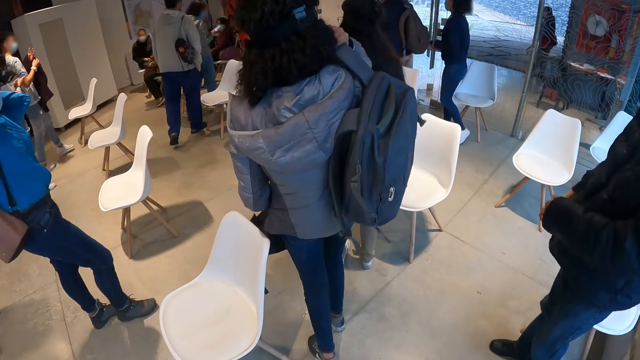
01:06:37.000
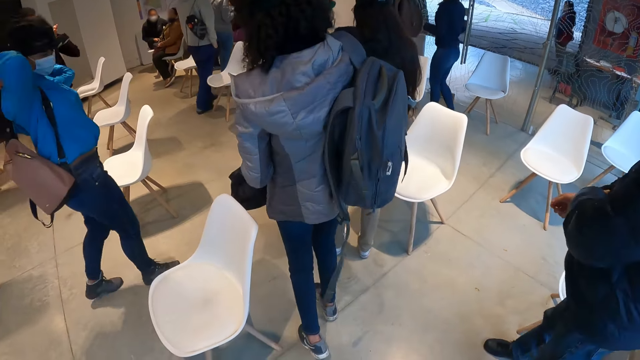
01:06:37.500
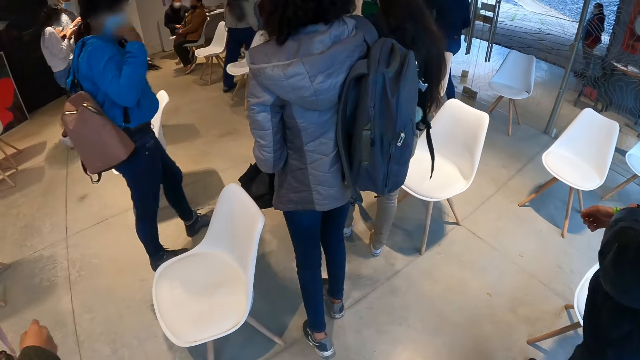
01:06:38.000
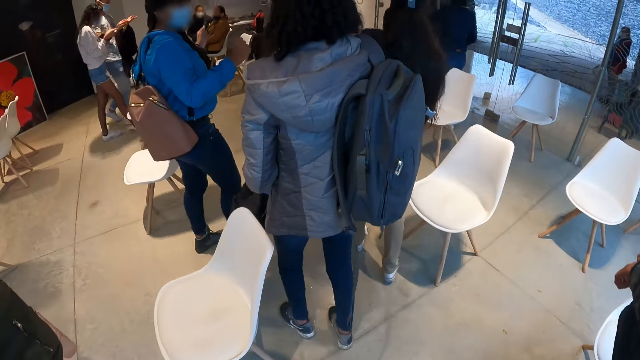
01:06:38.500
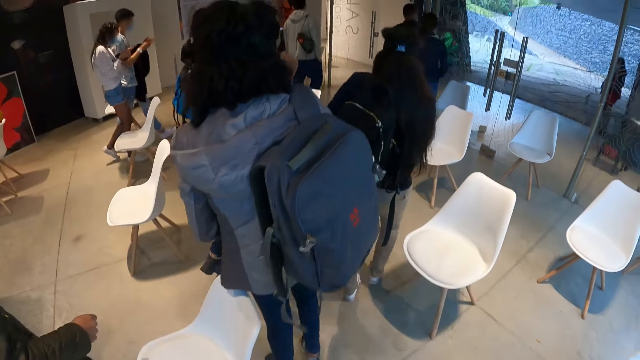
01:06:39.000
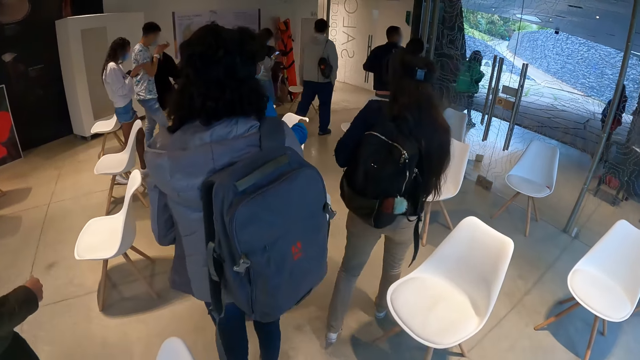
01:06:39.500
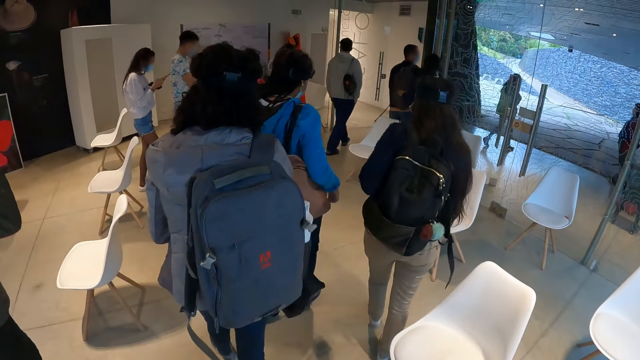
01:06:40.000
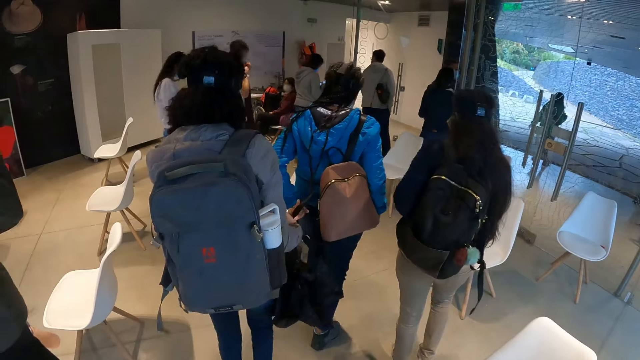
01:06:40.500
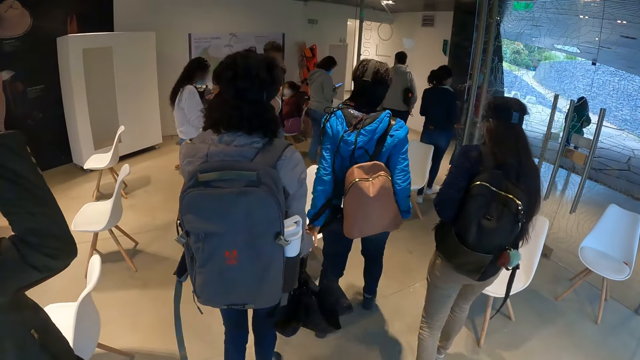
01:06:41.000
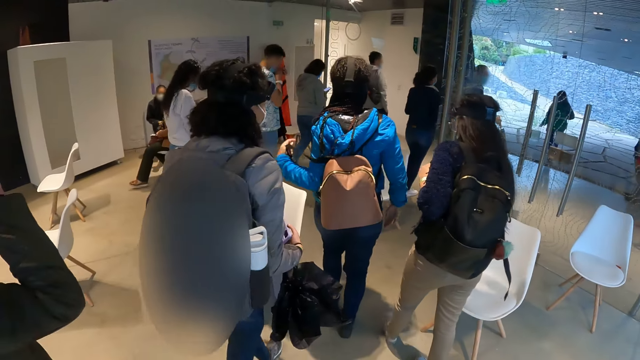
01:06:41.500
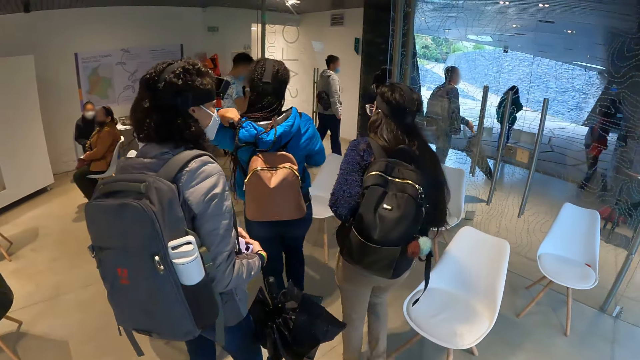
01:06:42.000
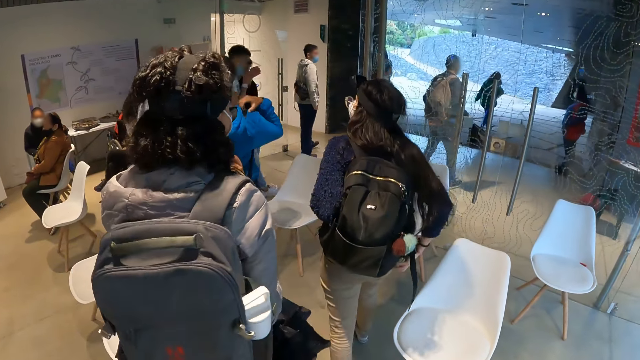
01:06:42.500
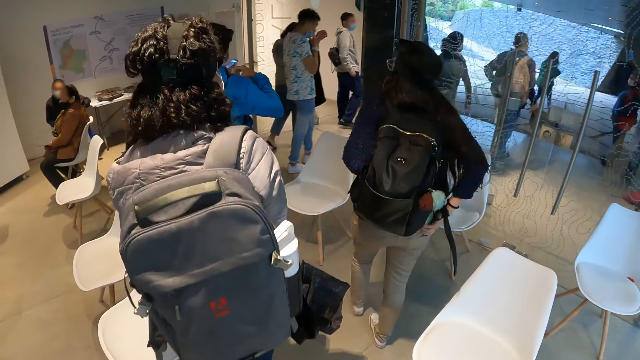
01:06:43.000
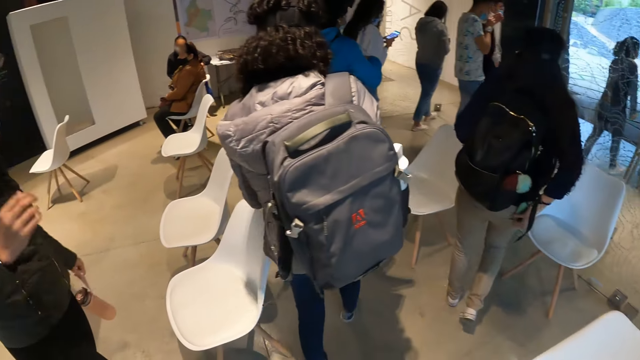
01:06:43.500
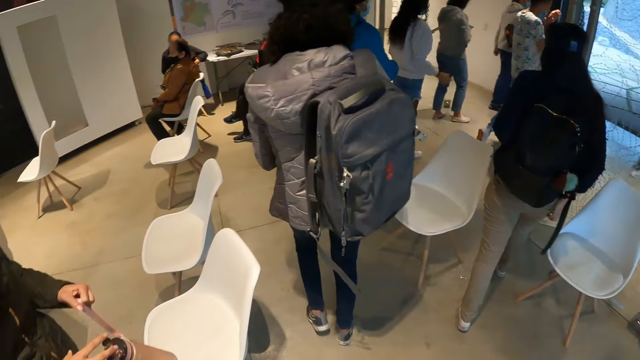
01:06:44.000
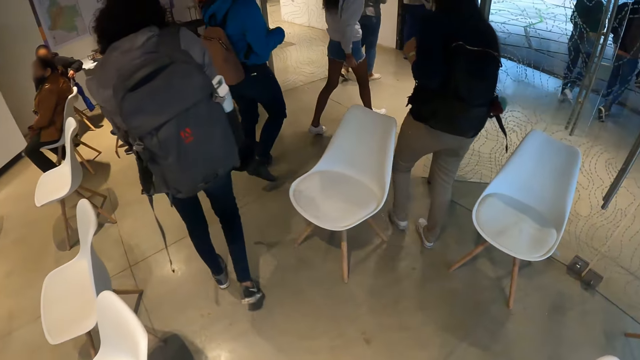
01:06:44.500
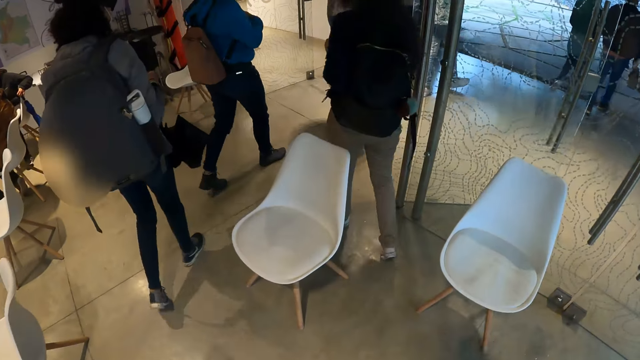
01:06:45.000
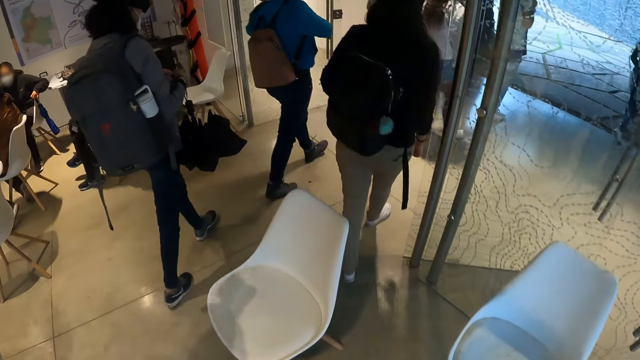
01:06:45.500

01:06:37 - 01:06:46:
The camera wearer walks outside of the room with colleagues.

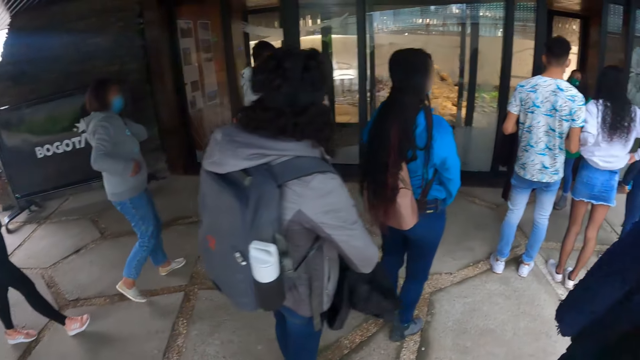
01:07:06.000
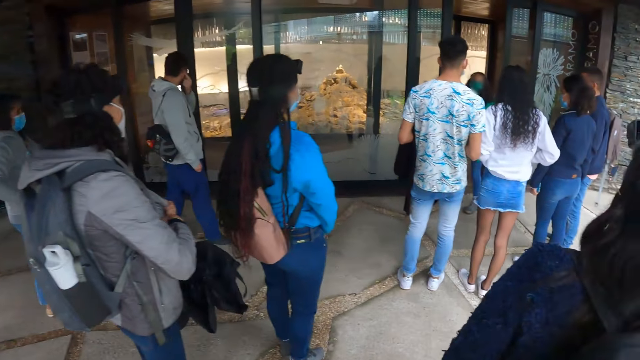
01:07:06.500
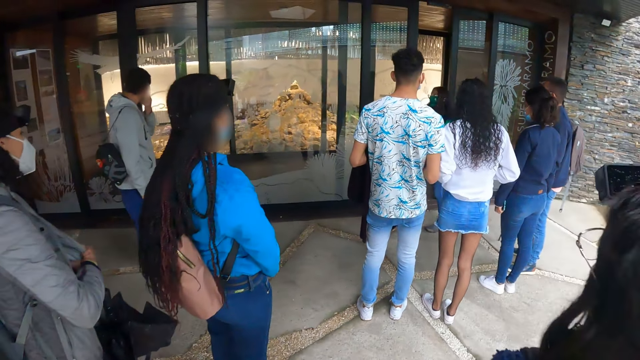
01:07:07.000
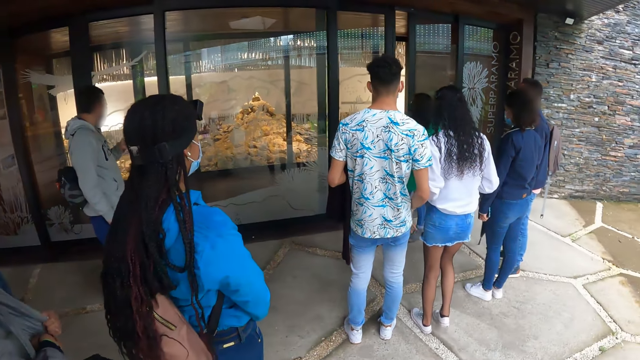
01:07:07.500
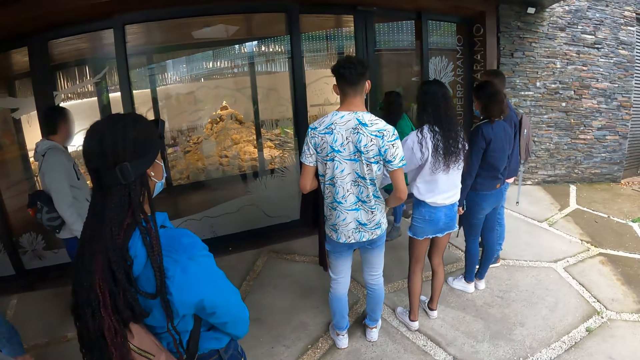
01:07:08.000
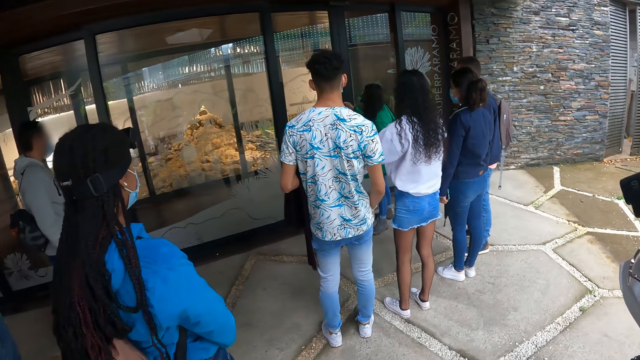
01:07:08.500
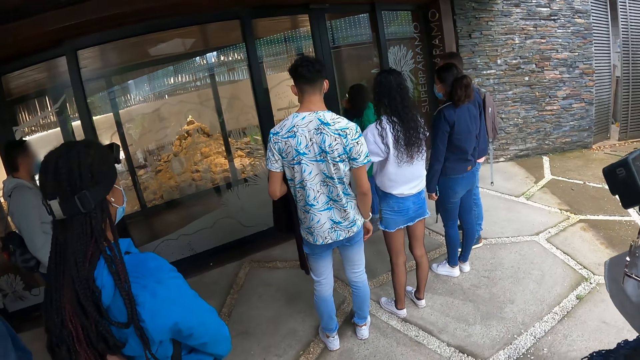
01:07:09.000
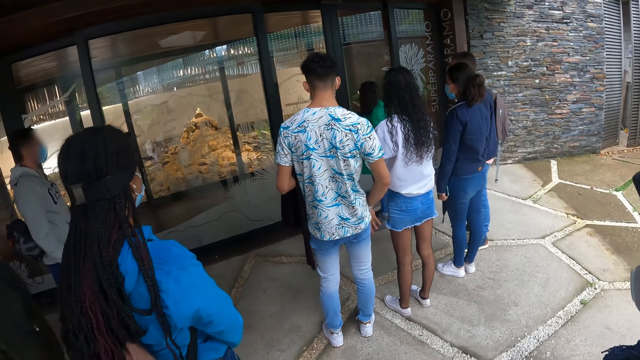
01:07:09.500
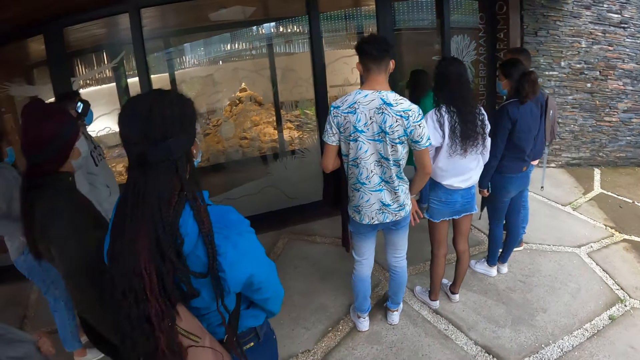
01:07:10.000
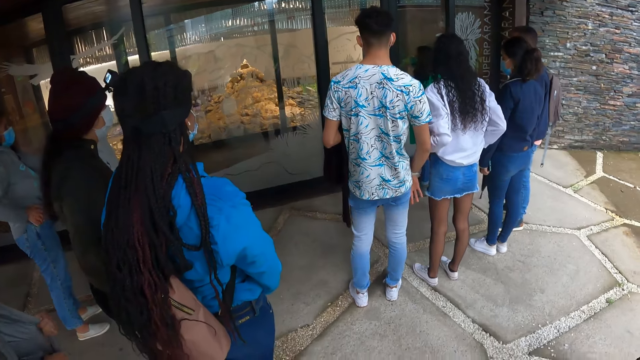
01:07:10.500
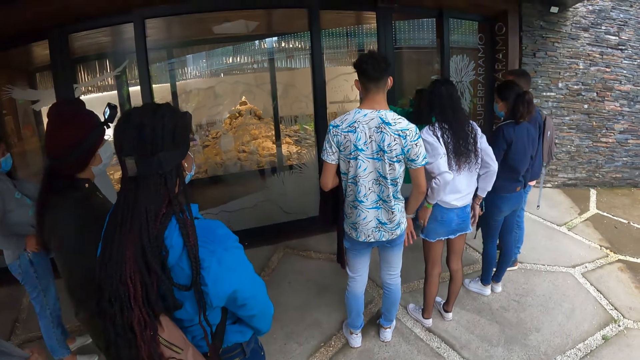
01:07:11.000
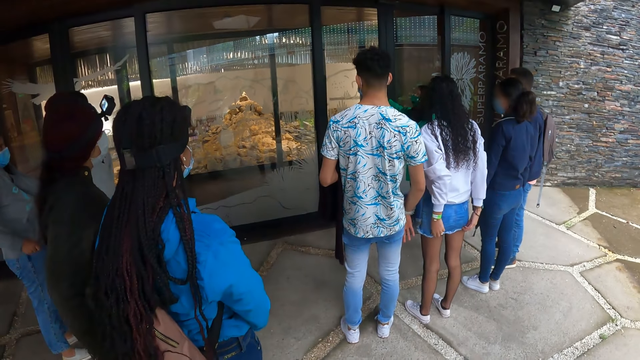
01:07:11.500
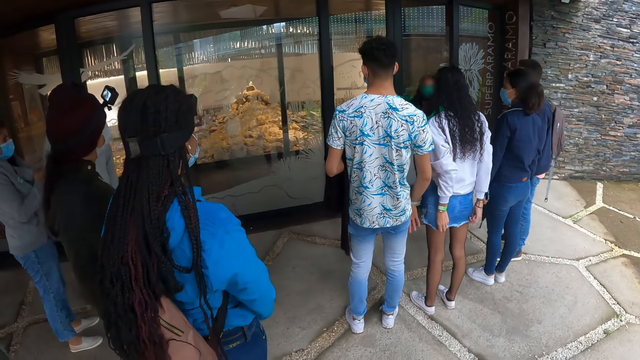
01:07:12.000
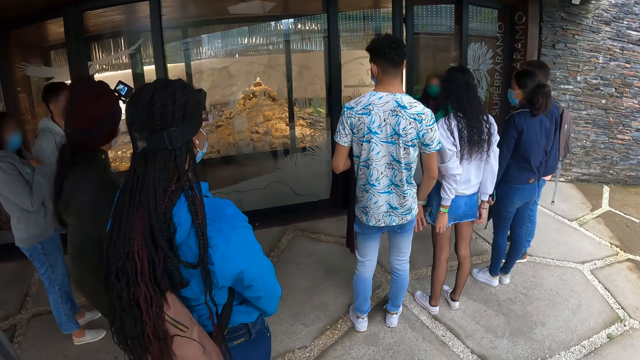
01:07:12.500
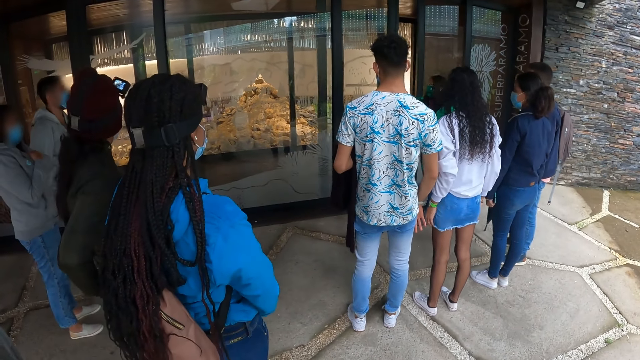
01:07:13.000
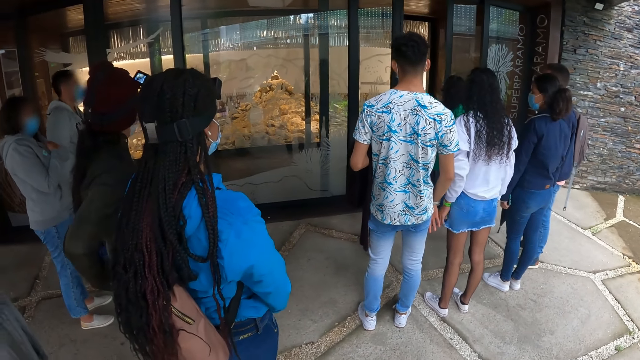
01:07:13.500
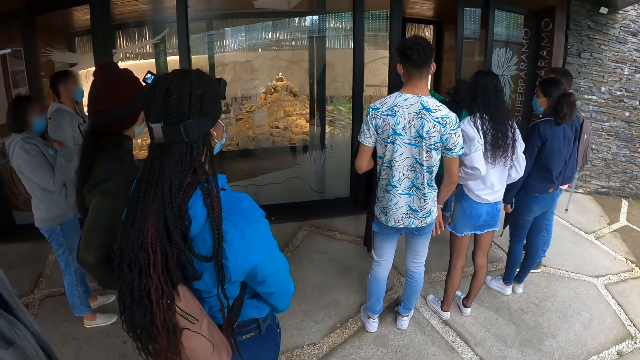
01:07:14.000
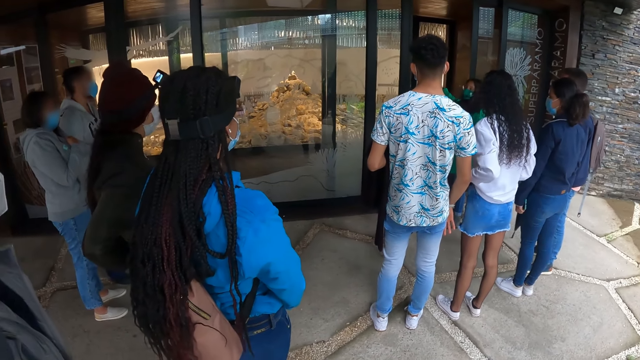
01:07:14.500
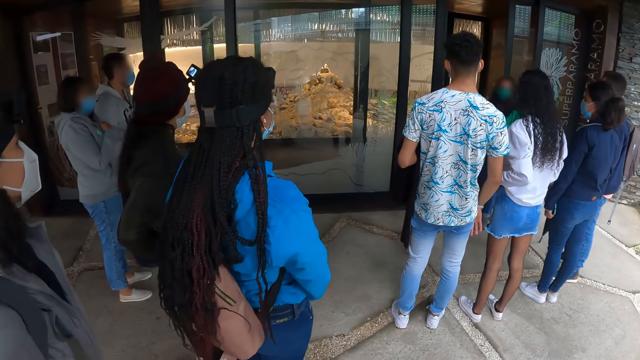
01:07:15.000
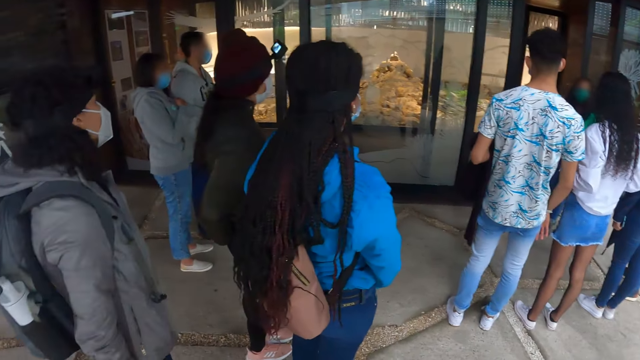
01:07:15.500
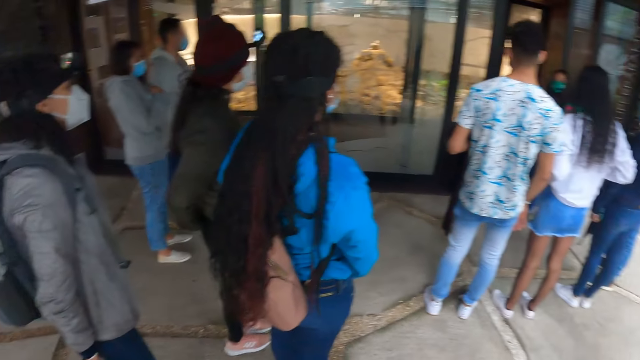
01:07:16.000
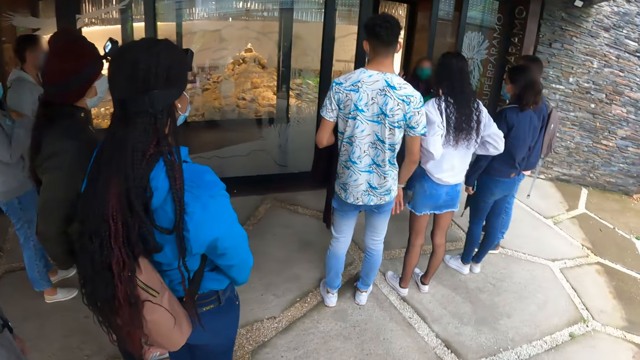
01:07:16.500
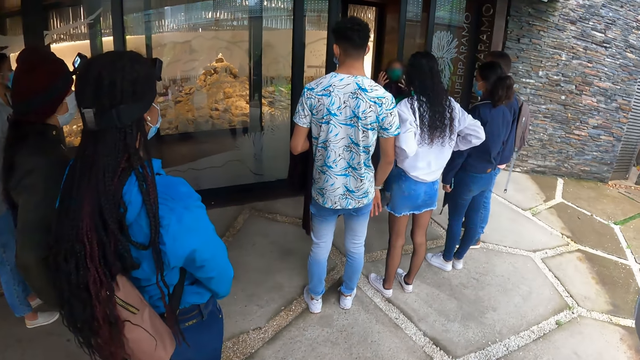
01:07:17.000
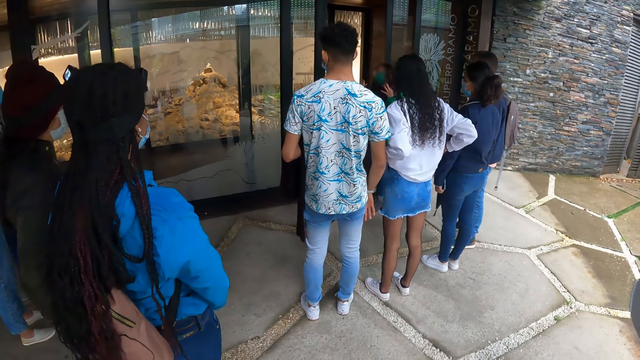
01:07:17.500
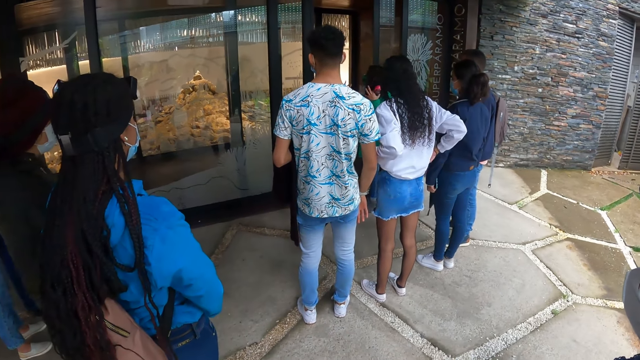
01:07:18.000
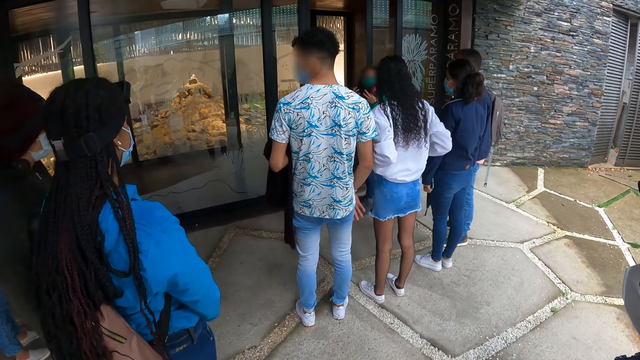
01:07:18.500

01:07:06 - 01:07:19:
The camera wearer stands by the glass door for a while. A woman explains to the audience with gestures.
